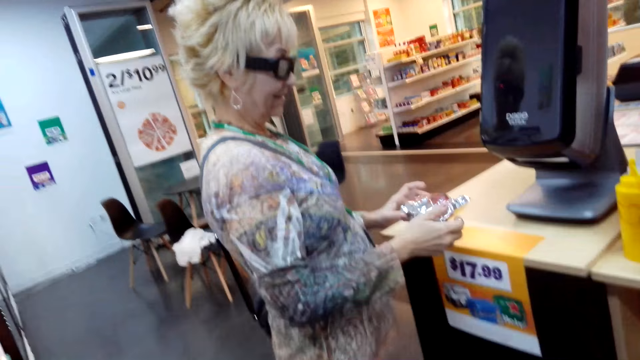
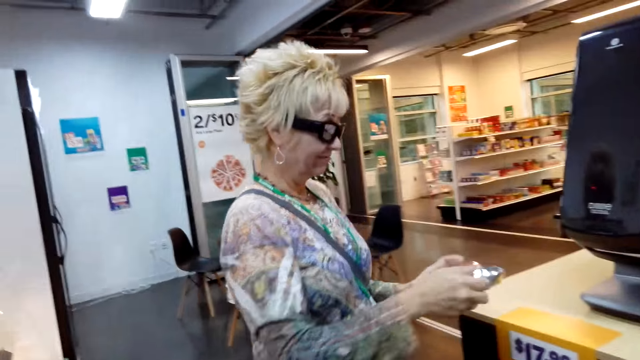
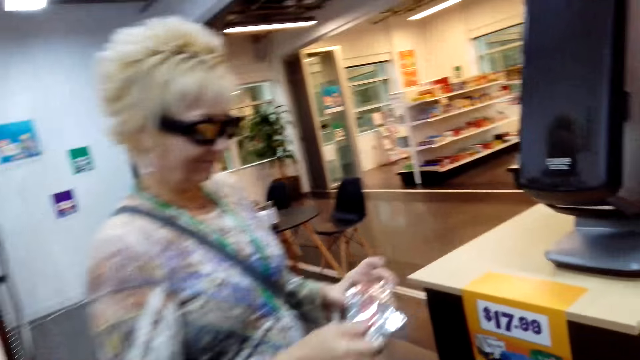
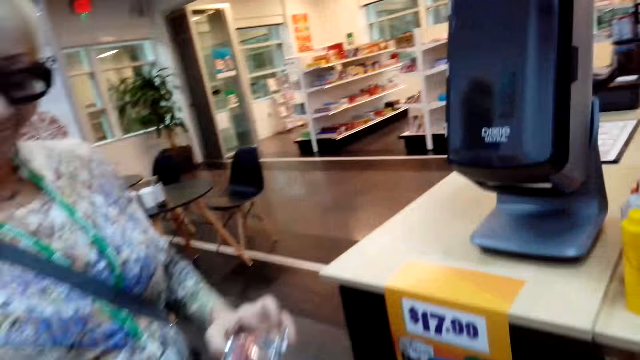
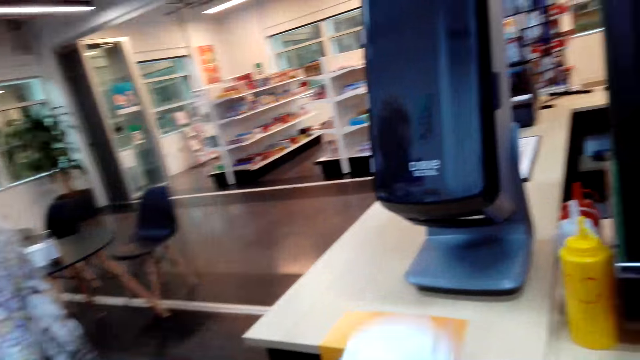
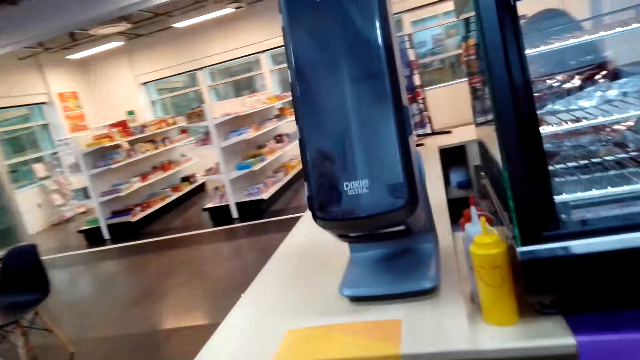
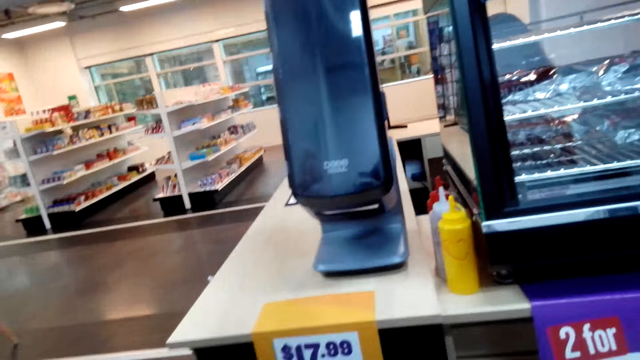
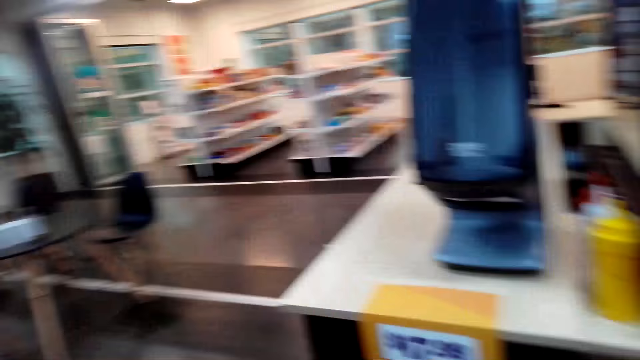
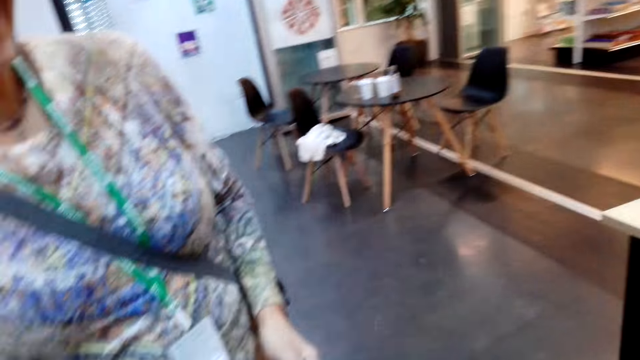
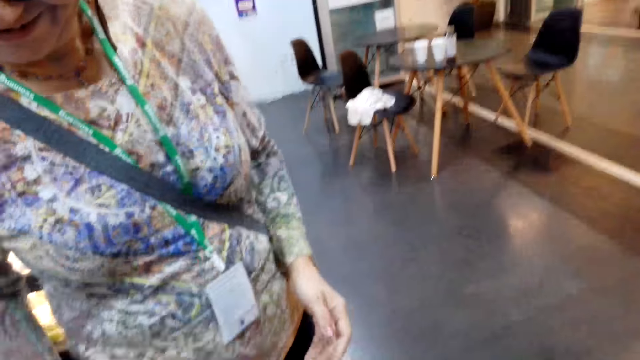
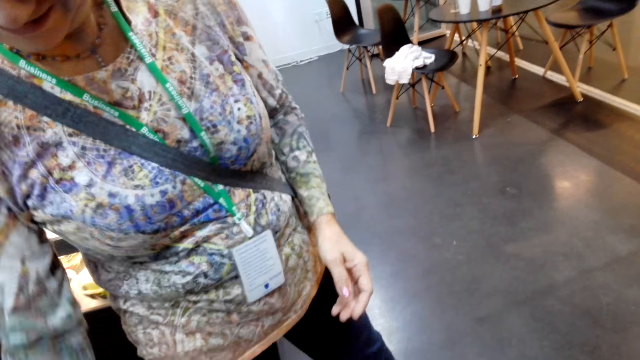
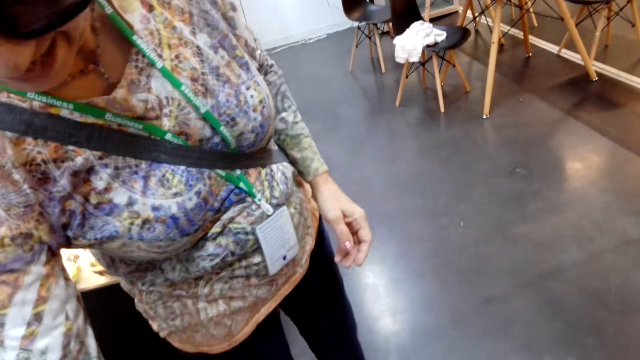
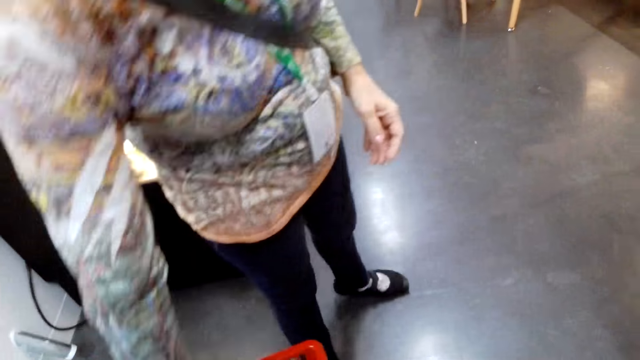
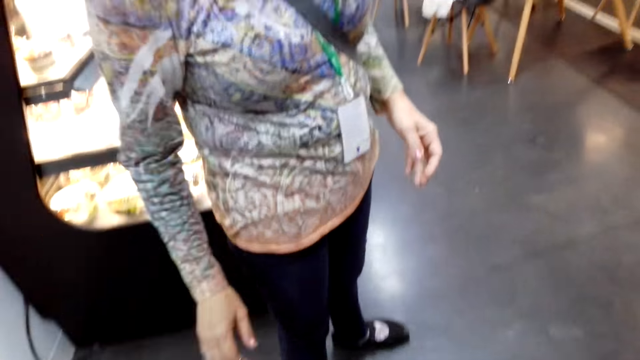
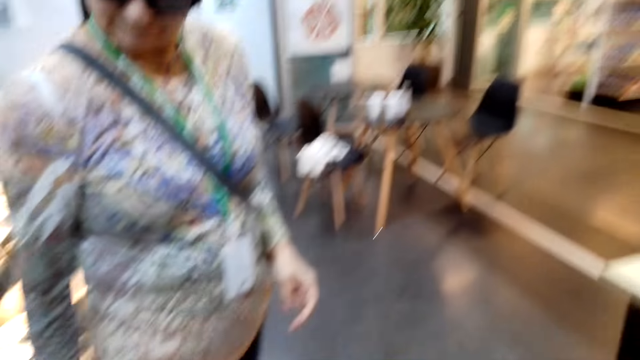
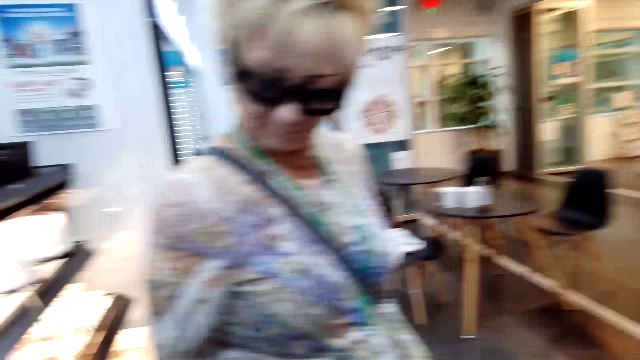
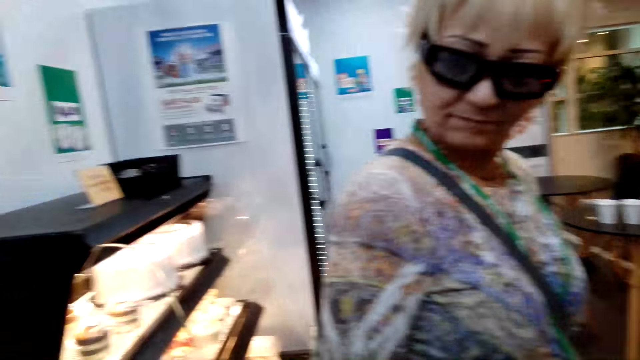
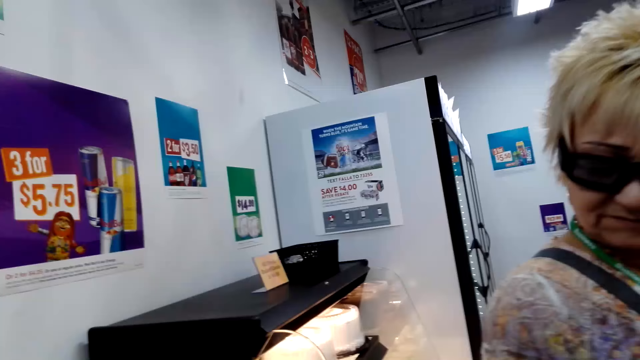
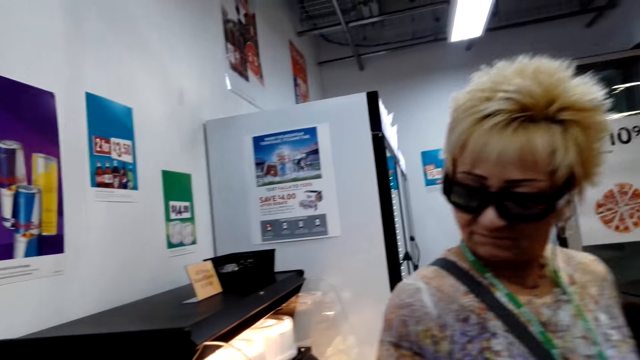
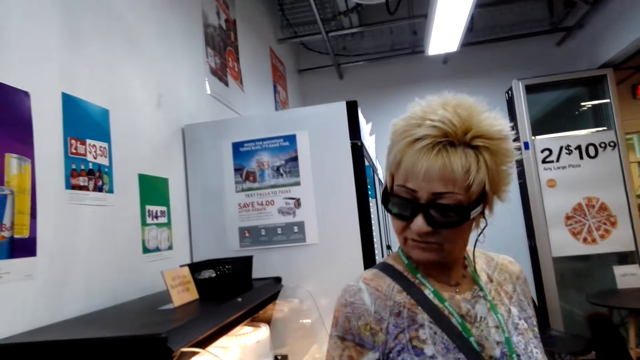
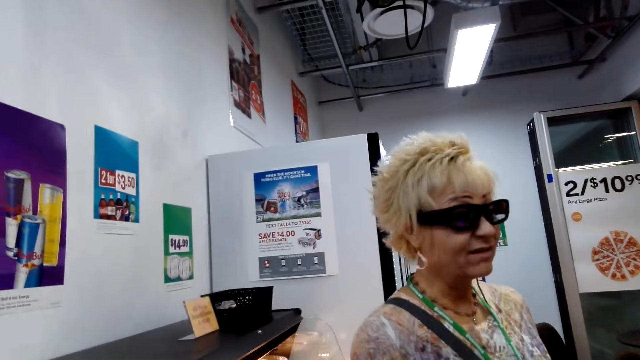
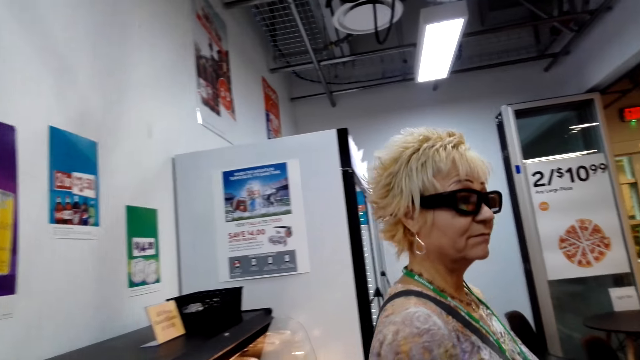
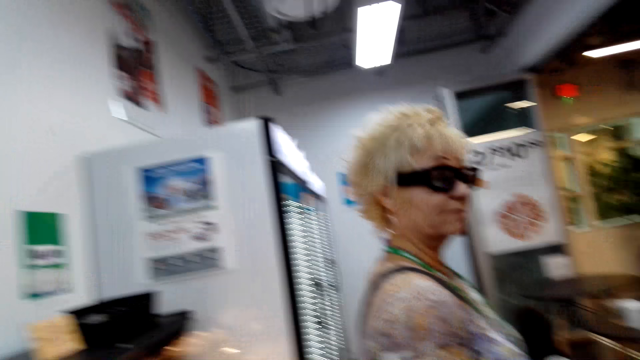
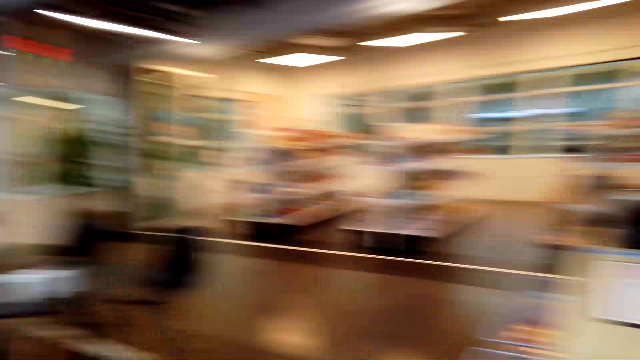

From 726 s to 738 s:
A woman lifts something and collects something. The camera wearer looks around. They communicate to the woman. The woman moves and puts something in the carrier. The camera wearer looks at the woman.

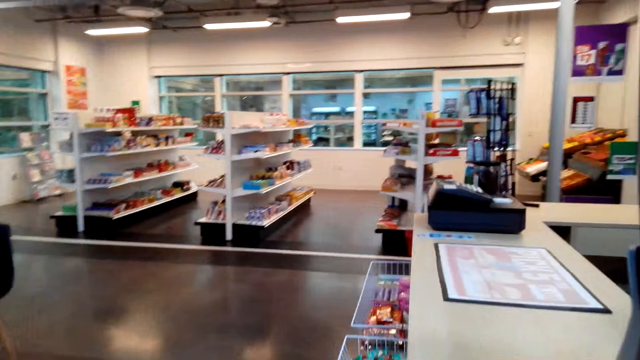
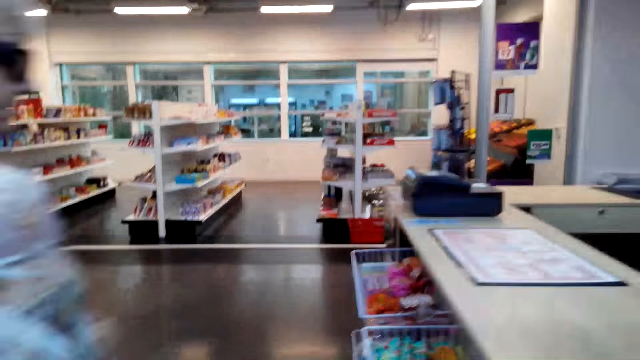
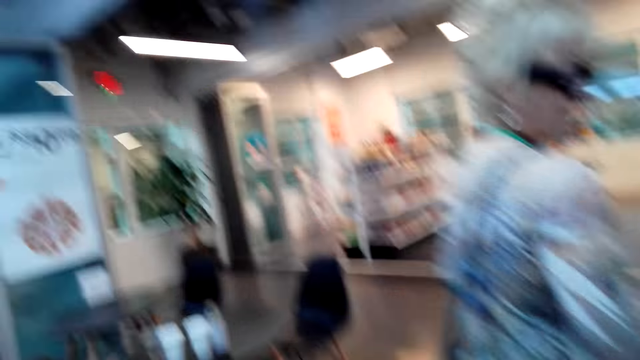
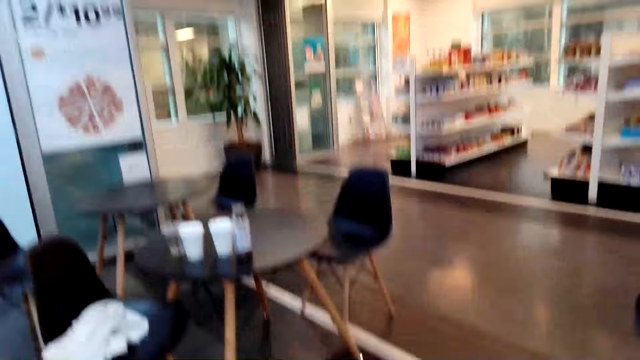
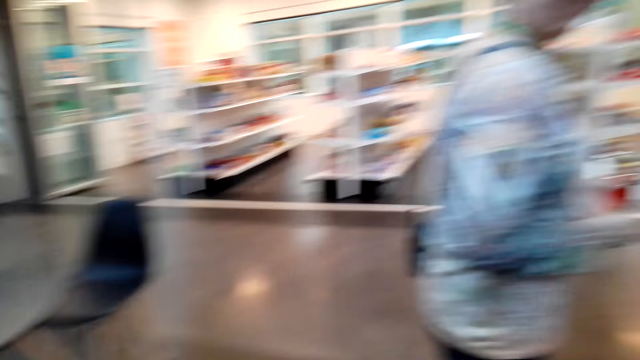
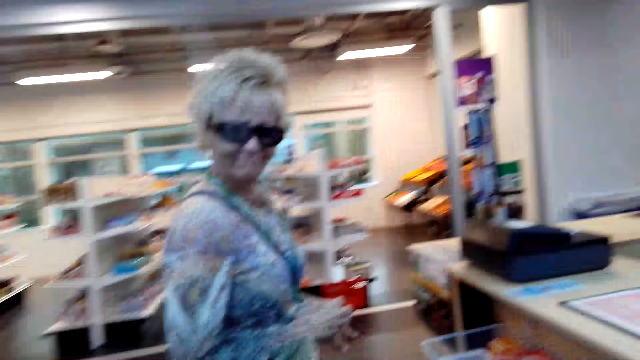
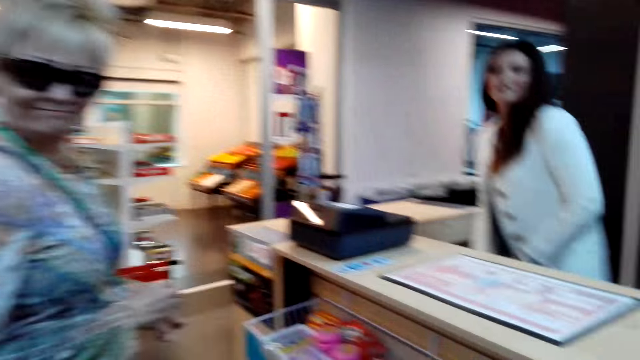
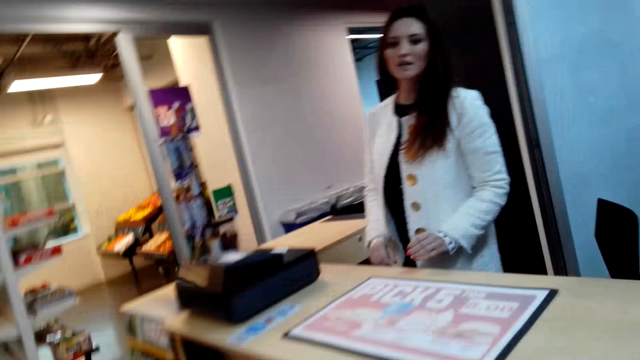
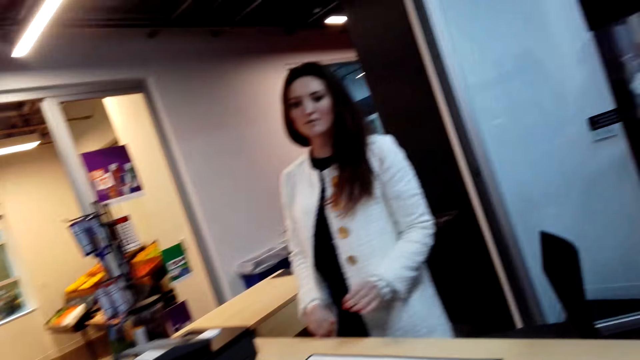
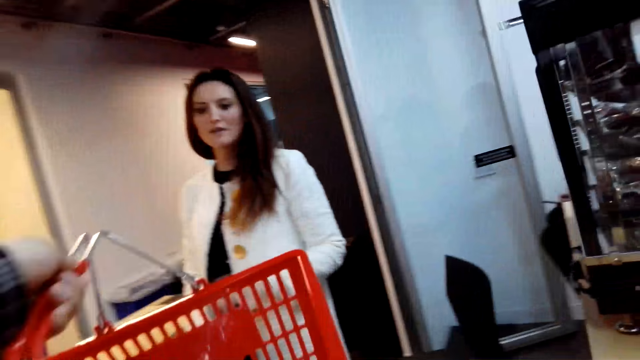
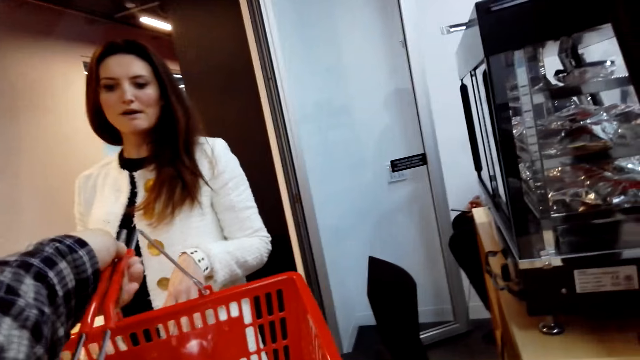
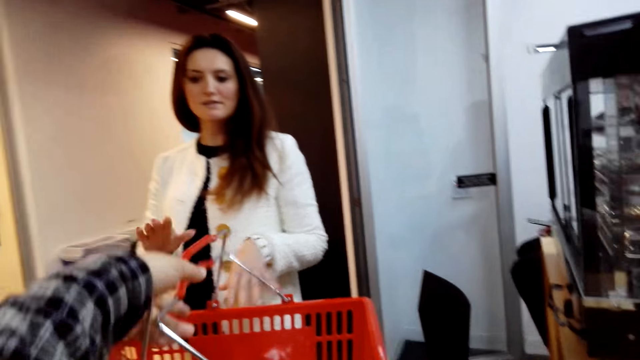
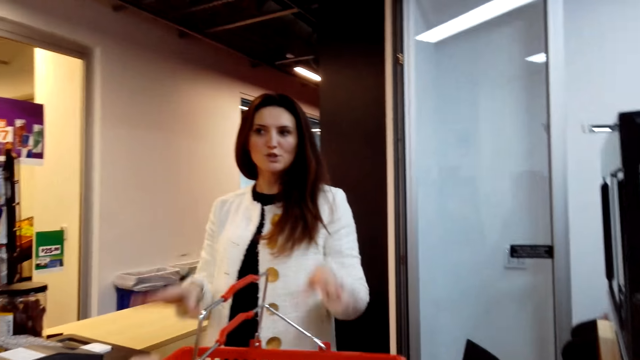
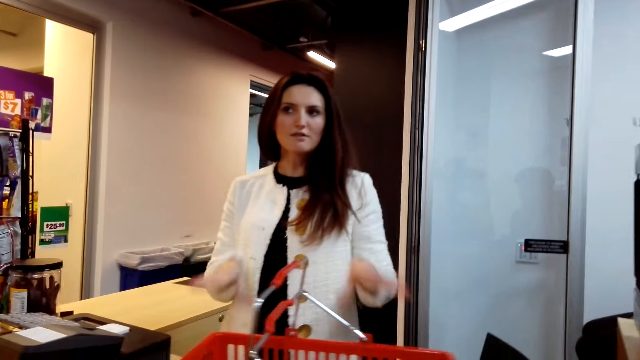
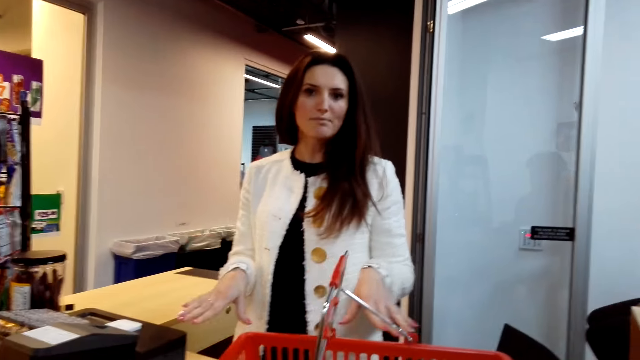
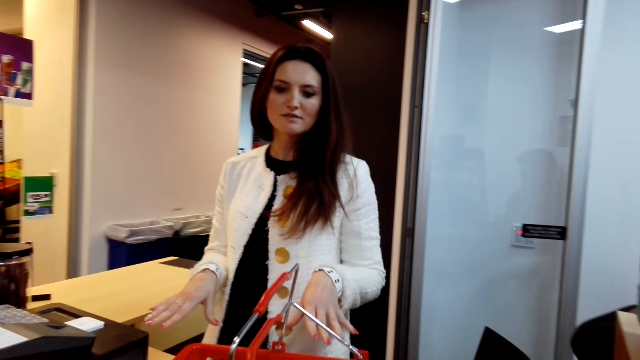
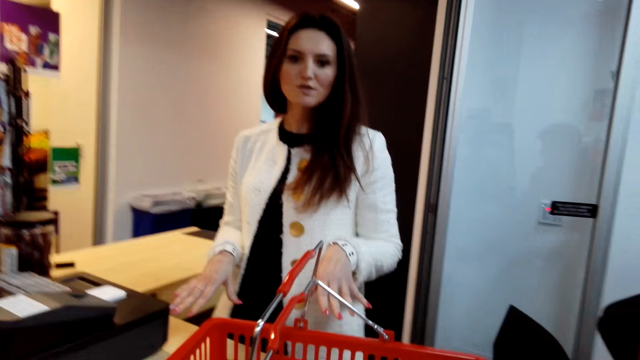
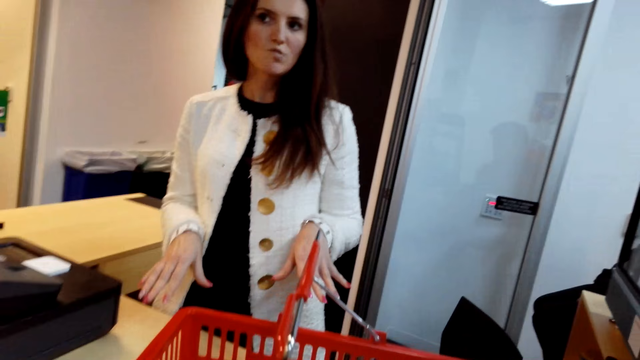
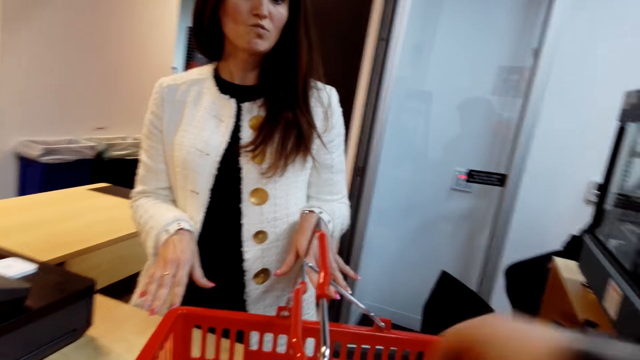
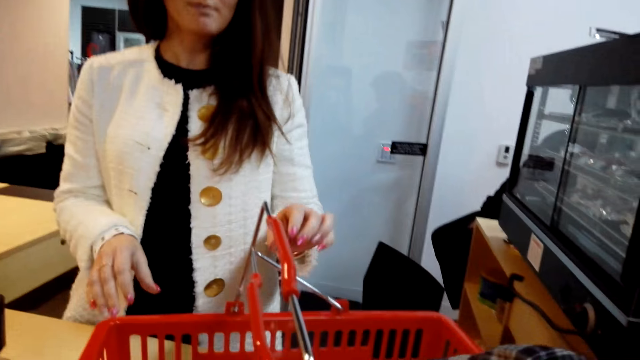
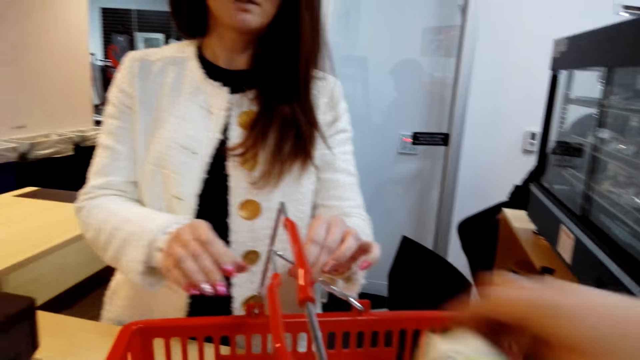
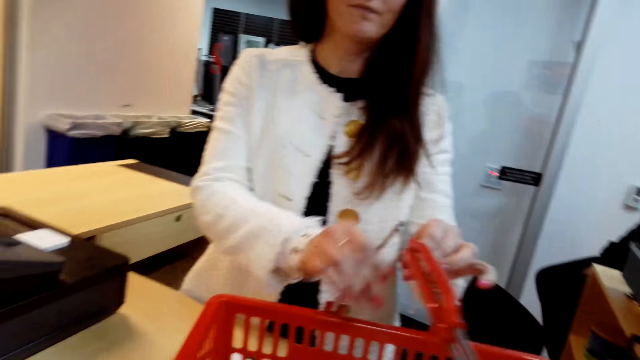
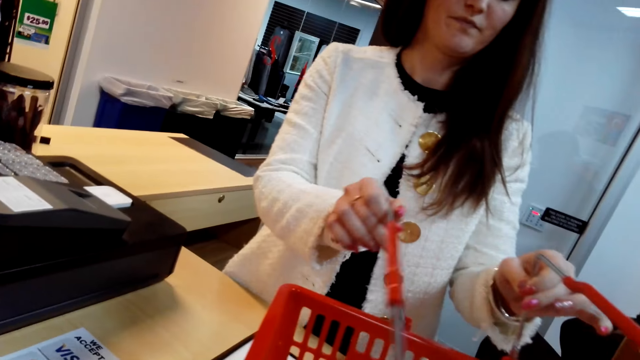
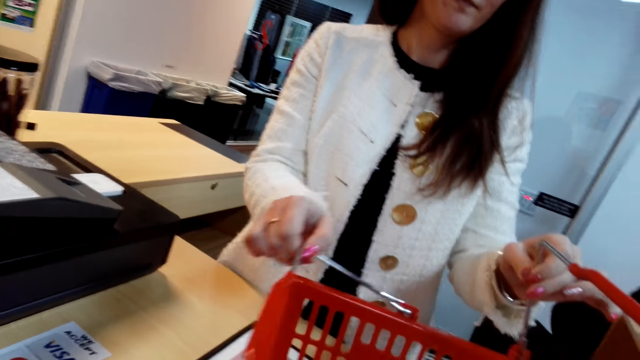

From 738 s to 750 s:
The camera wearer looks around. A woman walks around. The camera wearer looks at the woman. They look at a cashier. They lift the carrier or basket. The cashier moves hands. Another person communicates to the camera wearer and the woman. The cashier holds the basket. The camera wearer collects something from the carrier.
